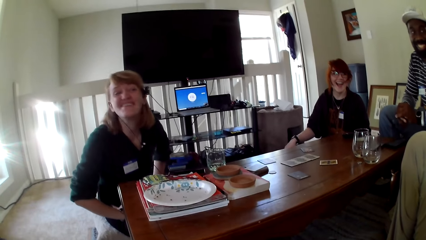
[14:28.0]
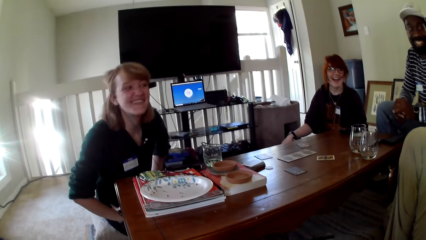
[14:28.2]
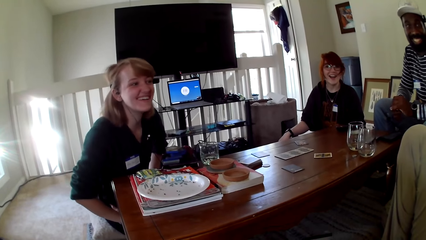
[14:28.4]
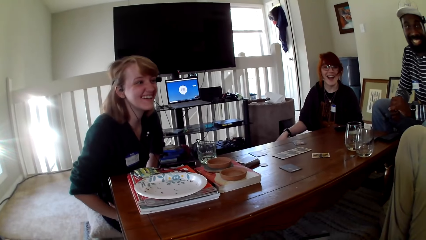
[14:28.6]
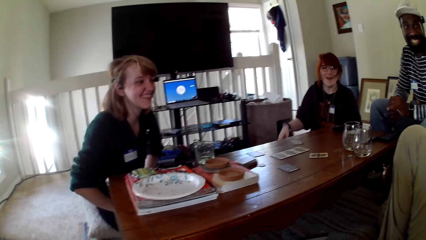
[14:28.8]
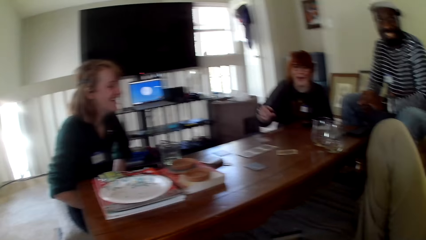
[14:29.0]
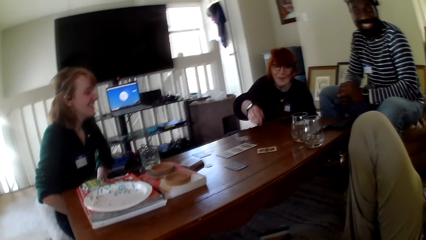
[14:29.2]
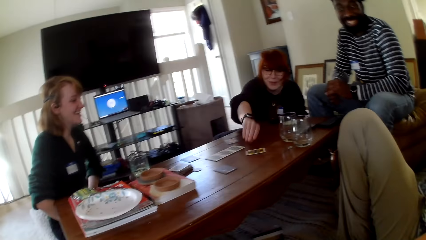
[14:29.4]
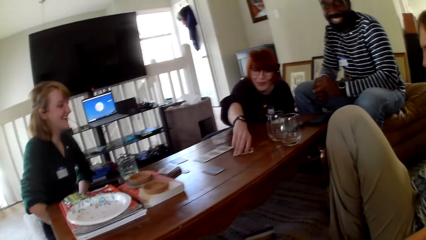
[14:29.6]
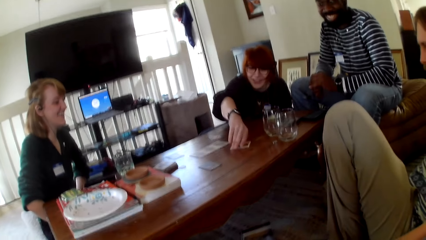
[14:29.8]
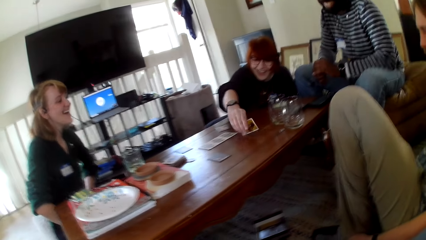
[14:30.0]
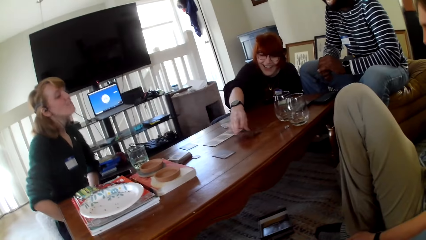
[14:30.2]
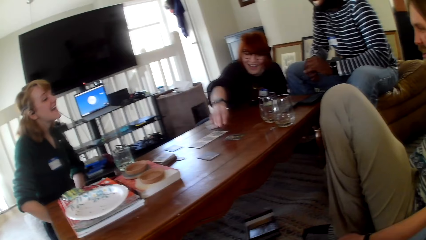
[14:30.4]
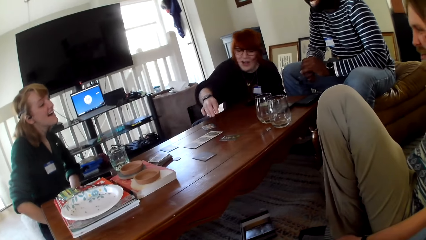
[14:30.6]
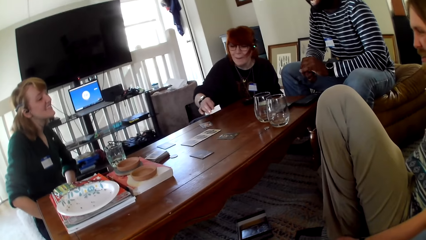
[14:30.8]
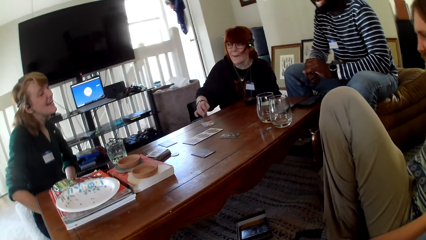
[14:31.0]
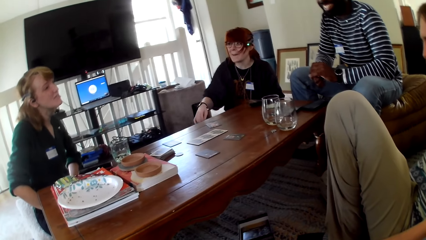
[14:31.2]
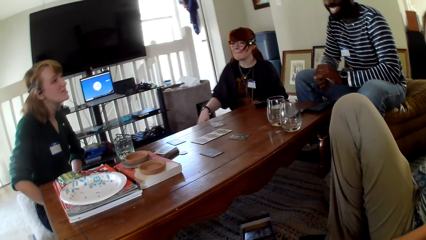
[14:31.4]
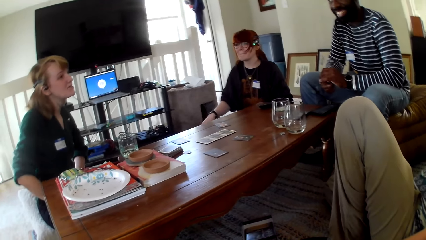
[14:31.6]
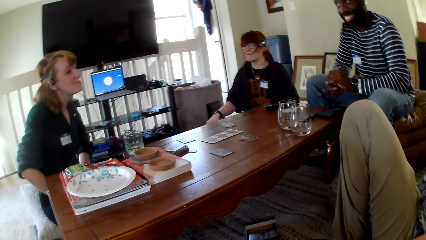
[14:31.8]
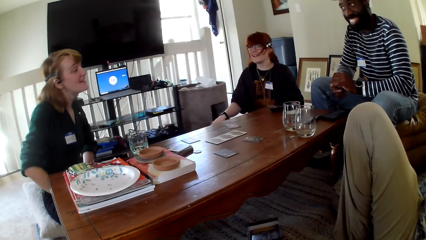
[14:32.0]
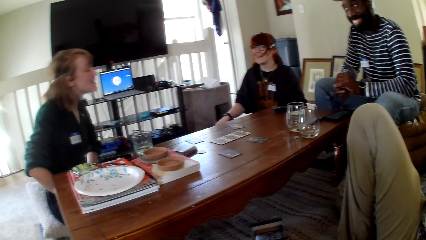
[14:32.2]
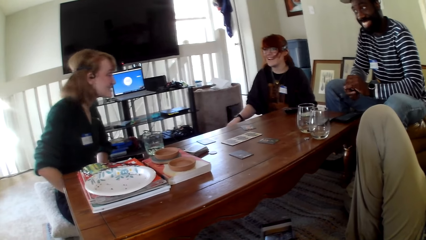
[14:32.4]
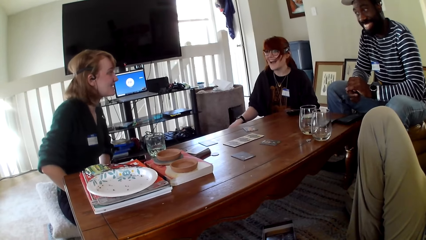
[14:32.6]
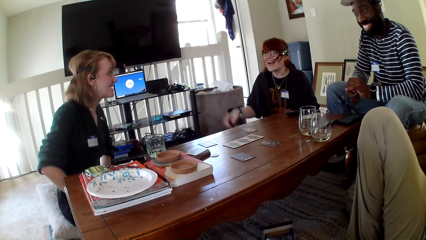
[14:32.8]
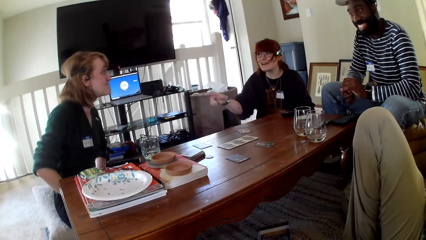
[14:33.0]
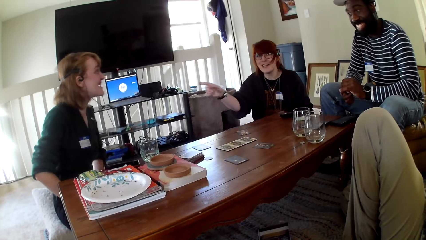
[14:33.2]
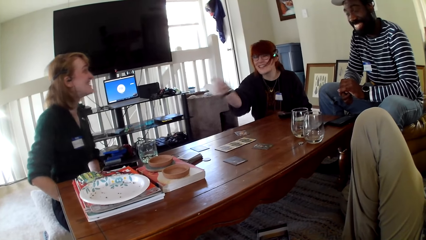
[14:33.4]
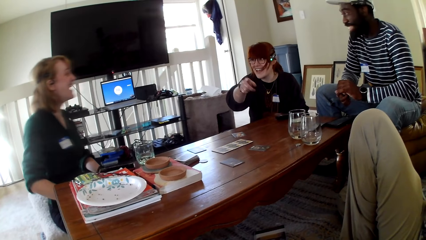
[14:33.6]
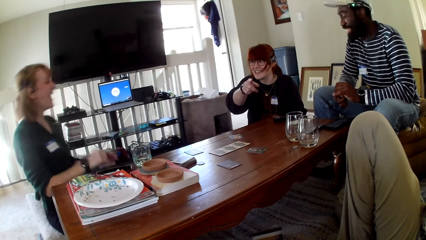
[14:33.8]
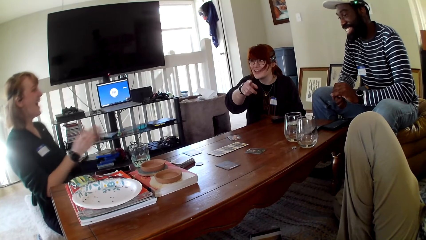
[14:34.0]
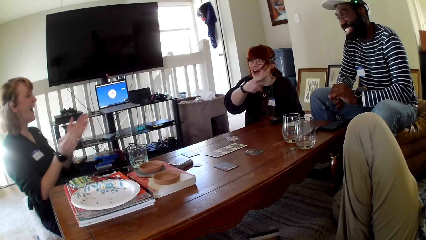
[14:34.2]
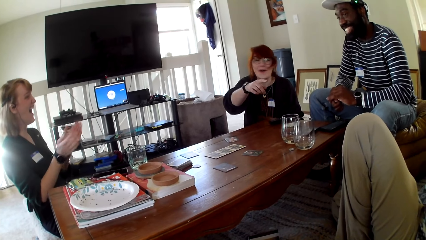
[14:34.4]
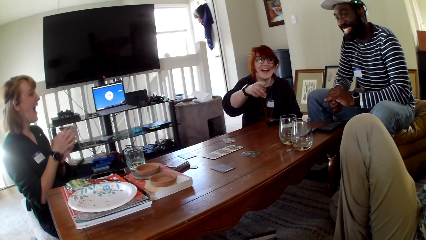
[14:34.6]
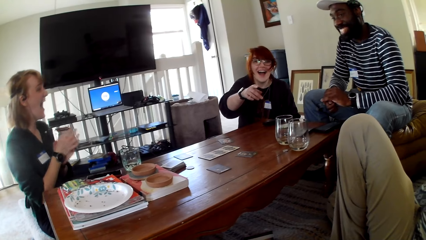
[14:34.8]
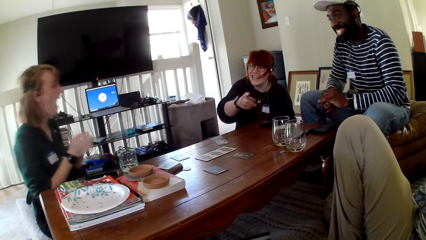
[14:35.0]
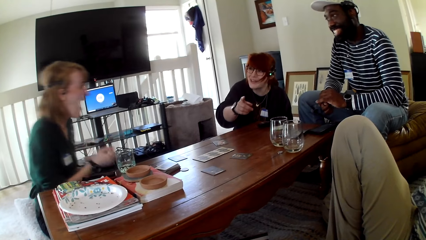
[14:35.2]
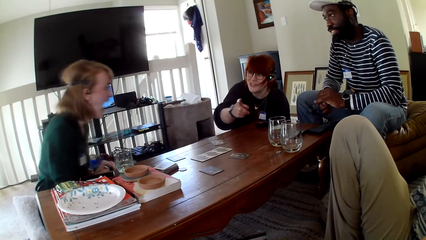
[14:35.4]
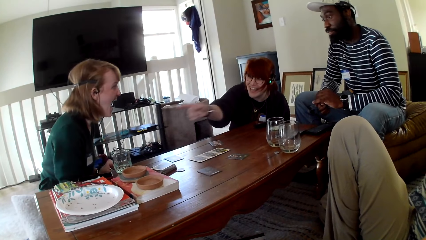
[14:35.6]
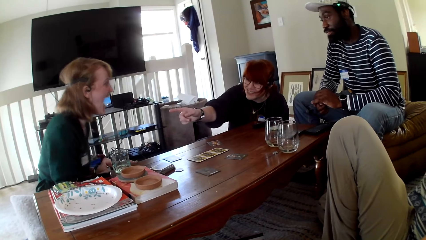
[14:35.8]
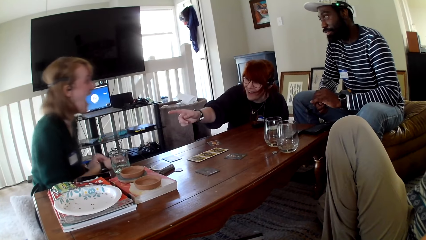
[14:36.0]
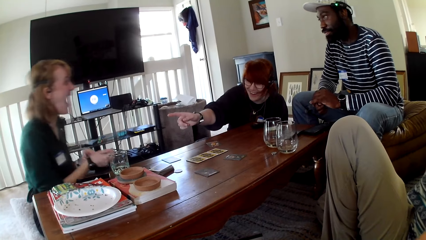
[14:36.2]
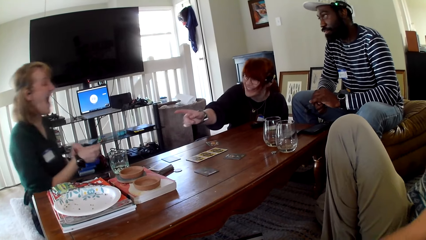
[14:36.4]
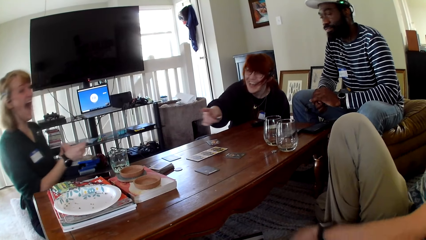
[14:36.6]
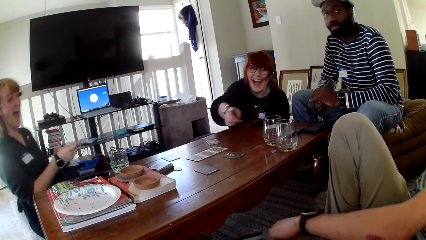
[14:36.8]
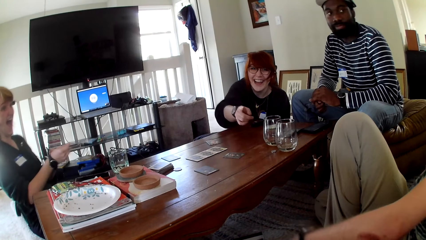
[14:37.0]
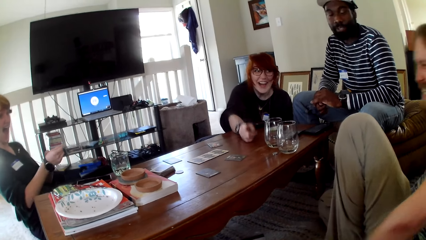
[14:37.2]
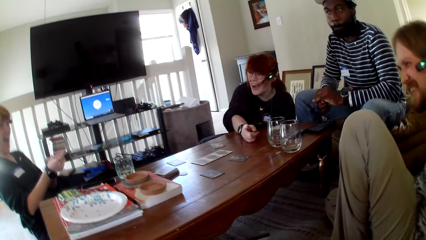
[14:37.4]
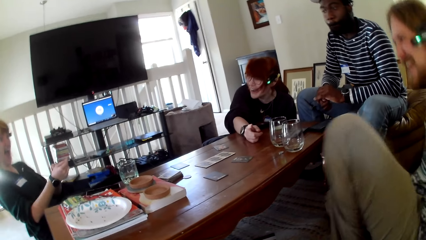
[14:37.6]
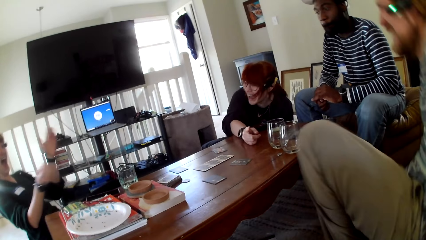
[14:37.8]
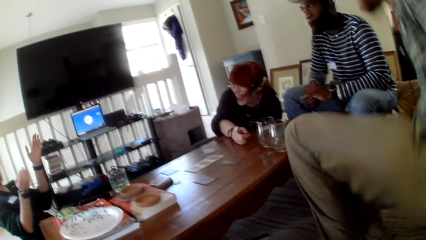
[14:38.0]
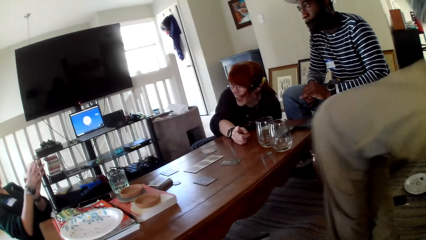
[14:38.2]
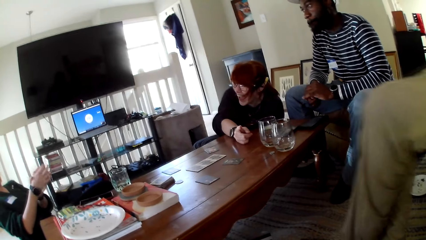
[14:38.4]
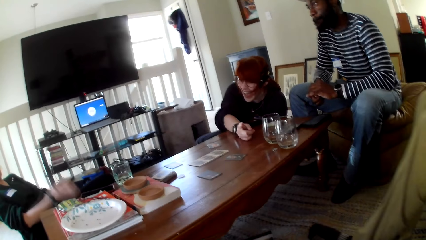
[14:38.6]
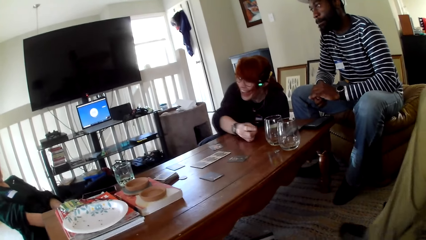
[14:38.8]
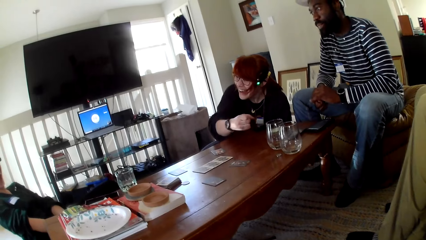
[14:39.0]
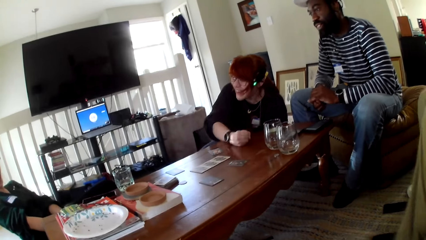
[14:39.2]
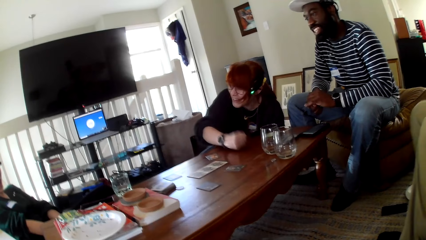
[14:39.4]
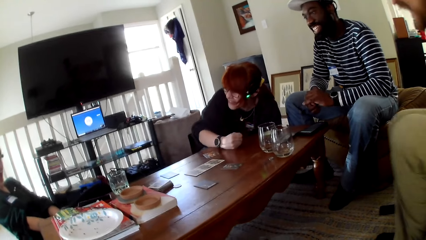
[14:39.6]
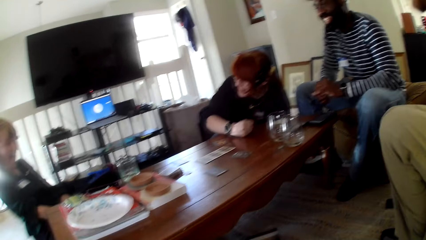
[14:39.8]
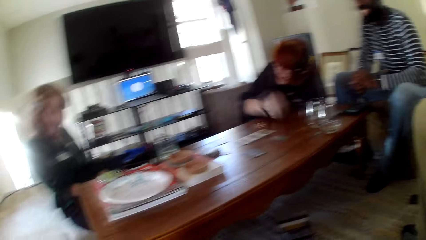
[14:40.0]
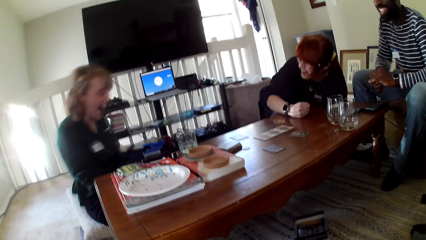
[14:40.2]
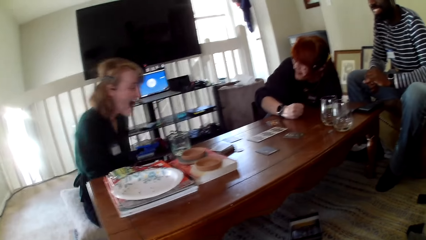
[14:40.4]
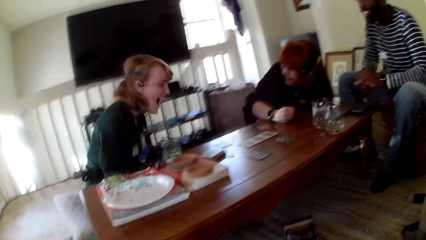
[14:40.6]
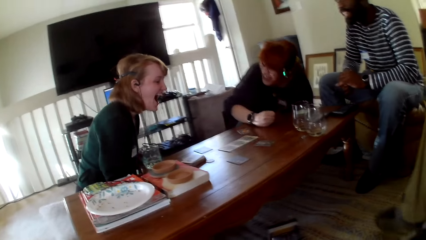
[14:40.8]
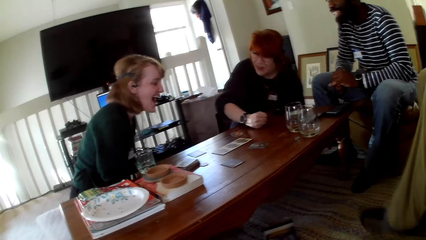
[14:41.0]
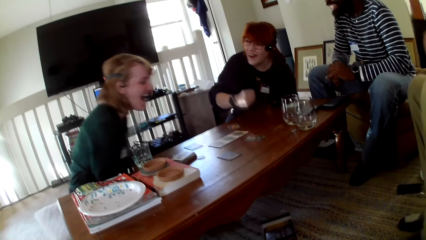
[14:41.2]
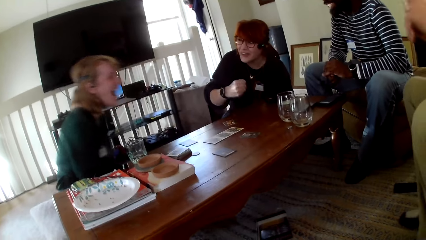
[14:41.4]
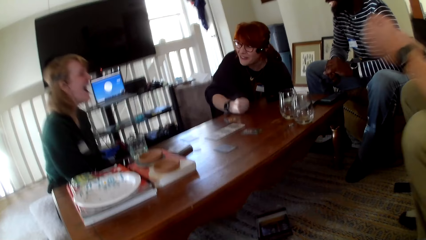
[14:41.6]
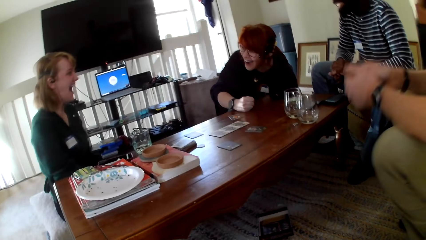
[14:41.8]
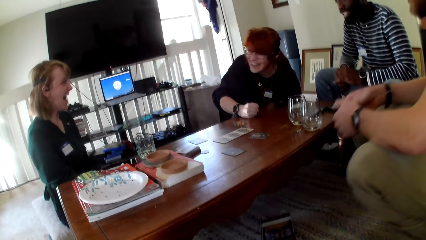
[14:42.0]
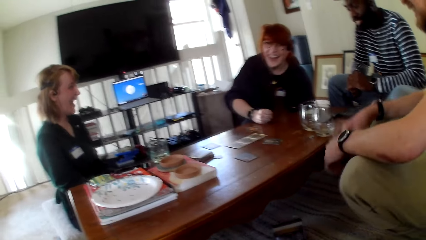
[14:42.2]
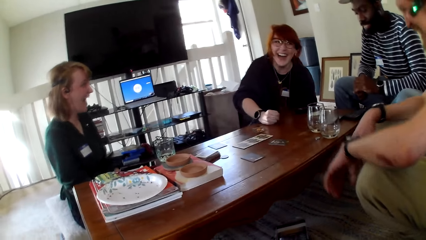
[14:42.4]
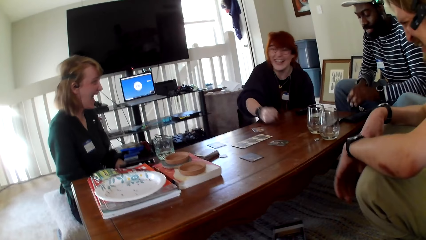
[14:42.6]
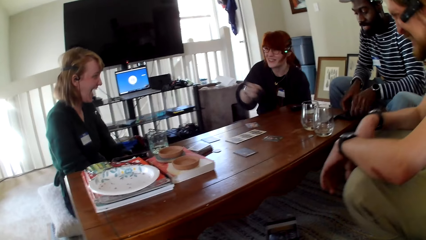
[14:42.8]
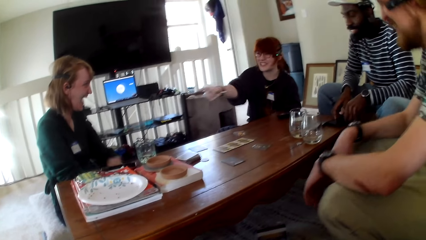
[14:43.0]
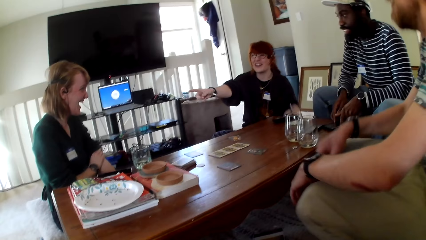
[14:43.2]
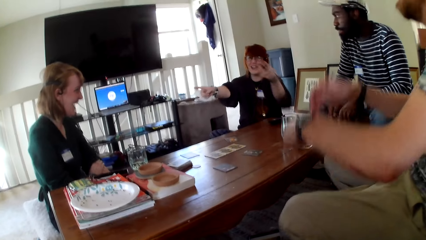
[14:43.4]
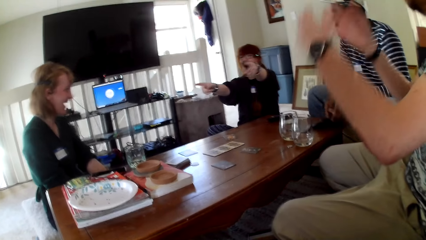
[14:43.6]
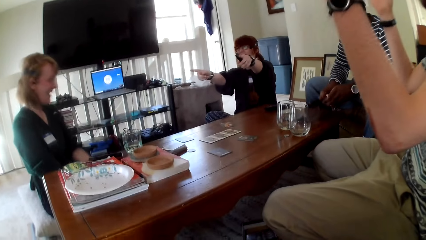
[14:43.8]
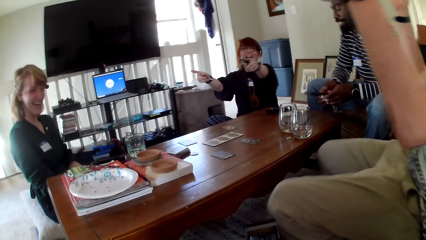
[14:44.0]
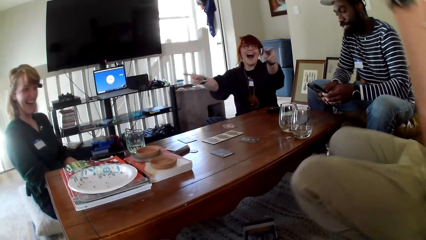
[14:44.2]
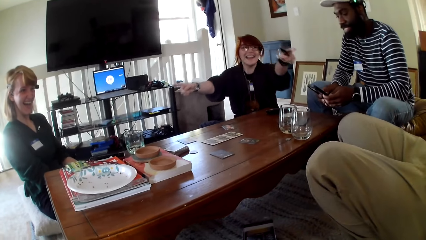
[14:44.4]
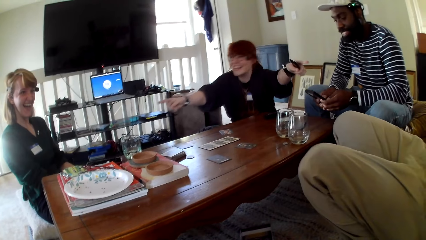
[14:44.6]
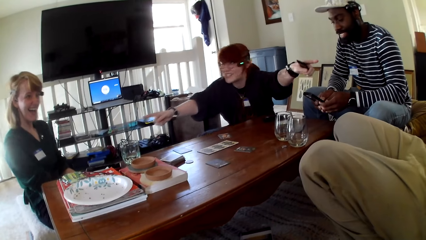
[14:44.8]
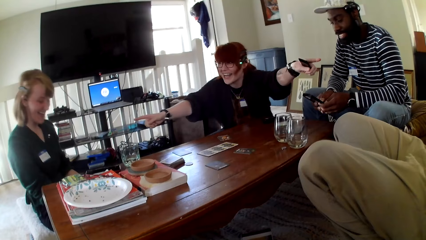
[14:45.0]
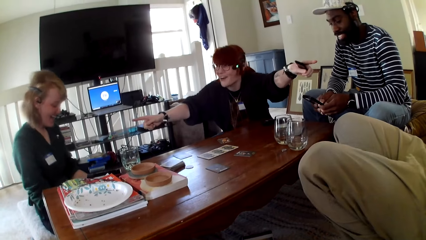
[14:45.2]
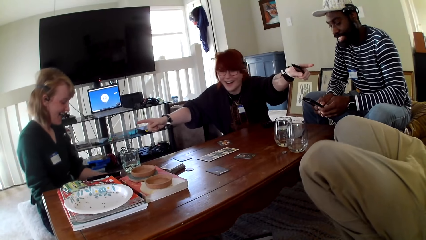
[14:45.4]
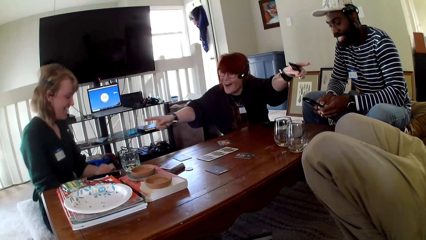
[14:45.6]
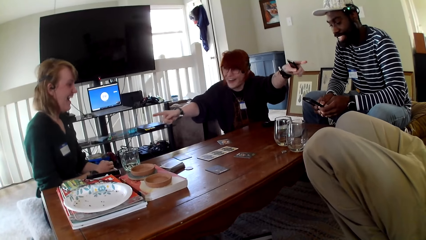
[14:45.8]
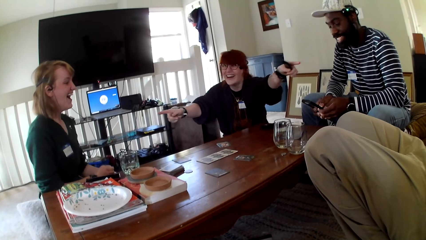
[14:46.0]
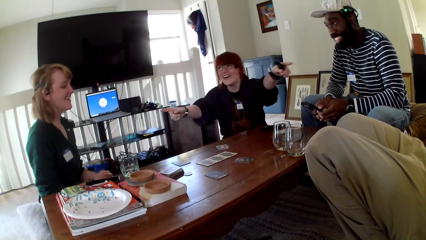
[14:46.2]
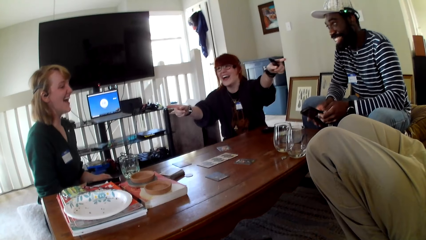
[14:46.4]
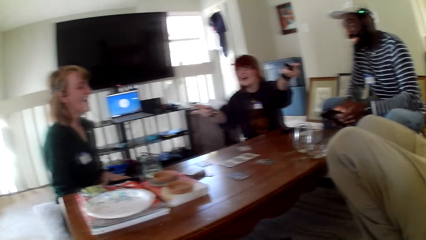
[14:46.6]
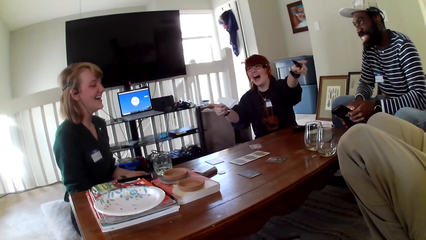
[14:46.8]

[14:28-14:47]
A woman picks up a card and flips the card. A person touches the card. Another woman talks. The first woman gestures her hand. The person raises a hand up. The other woman claps her hands and laughs. A man moves on the chair. The first woman laughs and hits her hand against the table. The man lifts his hands. The first woman gestures her hands. Another person touches a phone.
